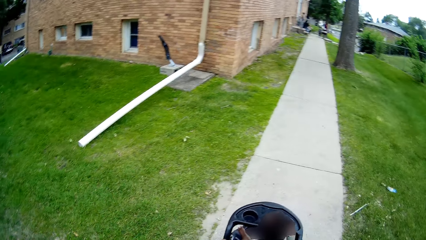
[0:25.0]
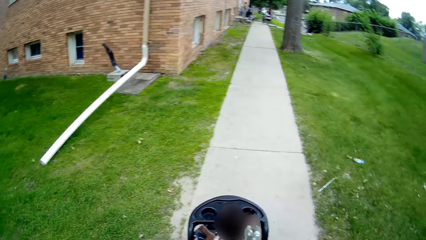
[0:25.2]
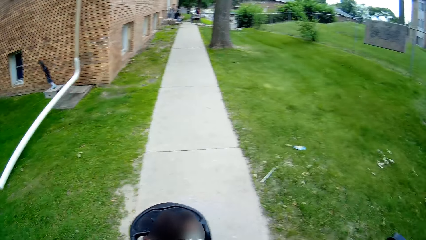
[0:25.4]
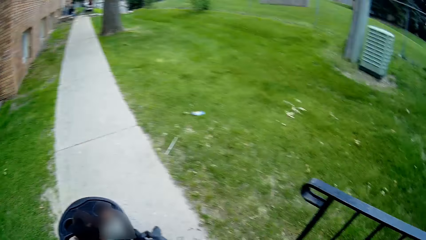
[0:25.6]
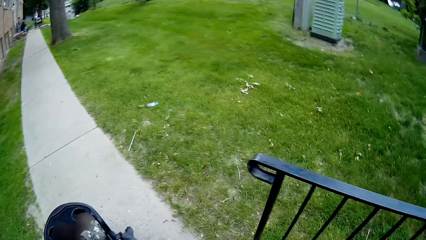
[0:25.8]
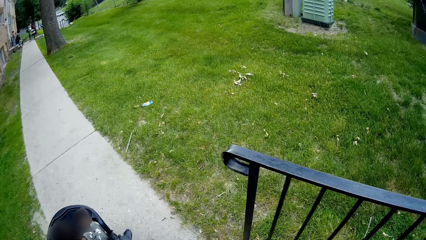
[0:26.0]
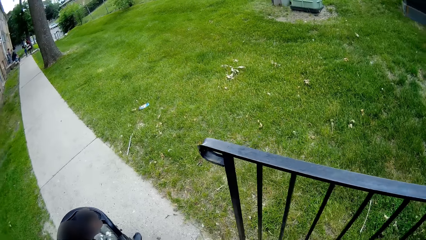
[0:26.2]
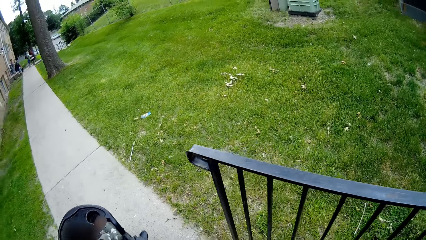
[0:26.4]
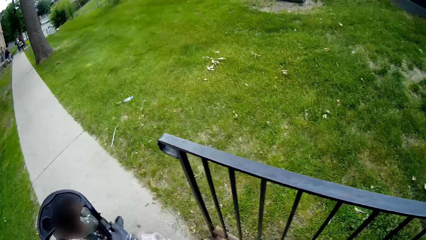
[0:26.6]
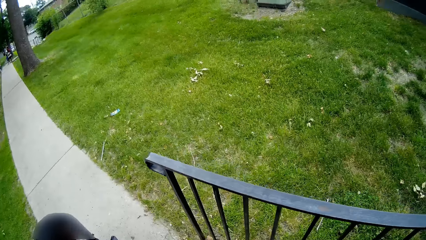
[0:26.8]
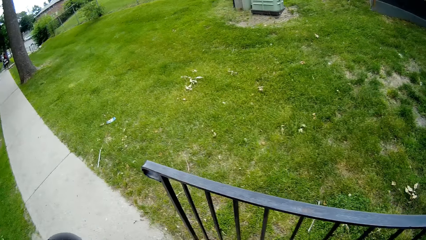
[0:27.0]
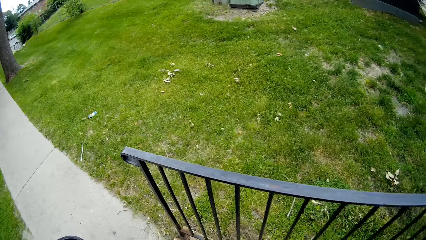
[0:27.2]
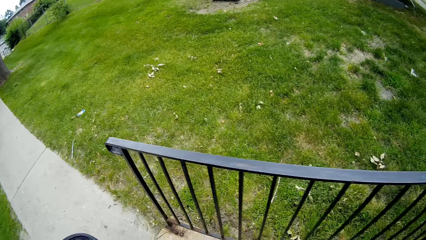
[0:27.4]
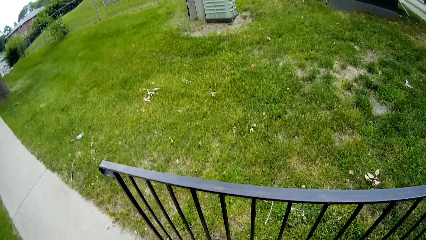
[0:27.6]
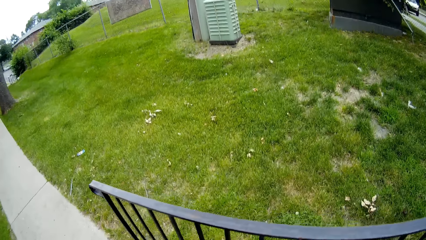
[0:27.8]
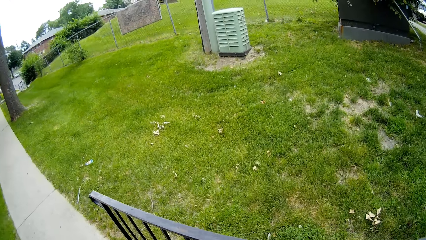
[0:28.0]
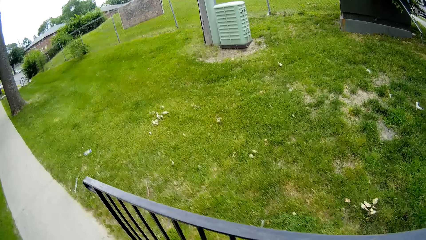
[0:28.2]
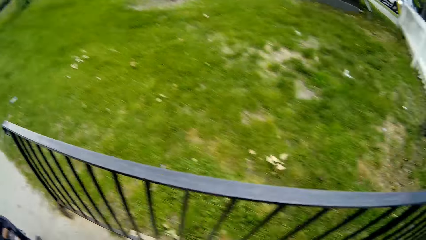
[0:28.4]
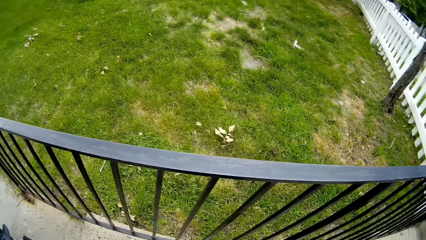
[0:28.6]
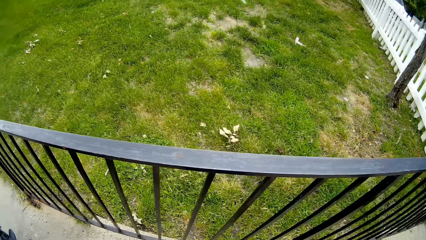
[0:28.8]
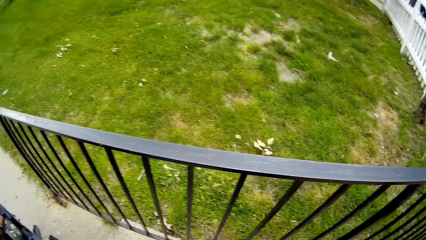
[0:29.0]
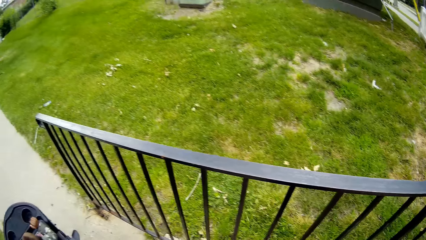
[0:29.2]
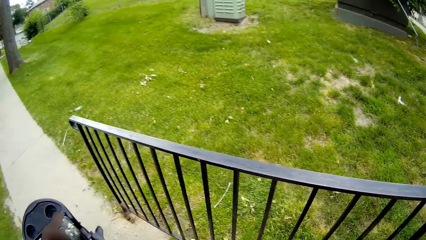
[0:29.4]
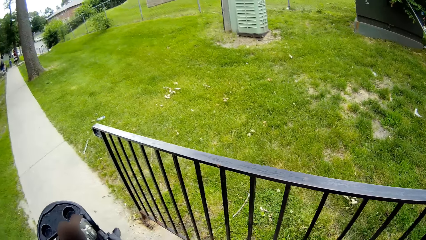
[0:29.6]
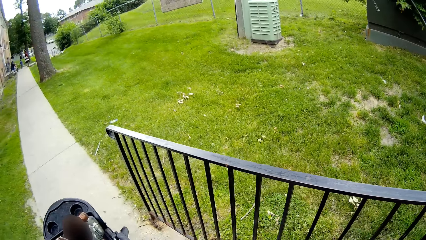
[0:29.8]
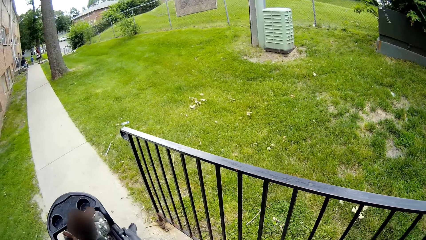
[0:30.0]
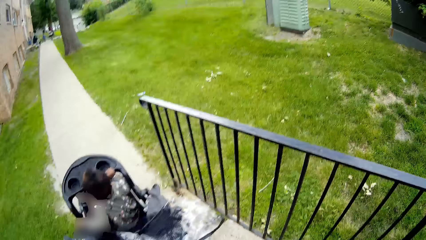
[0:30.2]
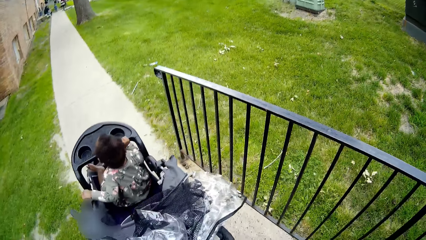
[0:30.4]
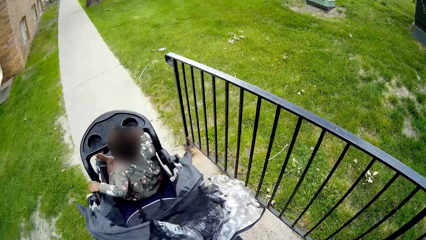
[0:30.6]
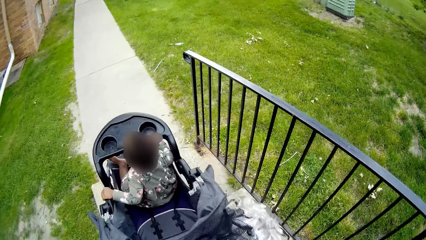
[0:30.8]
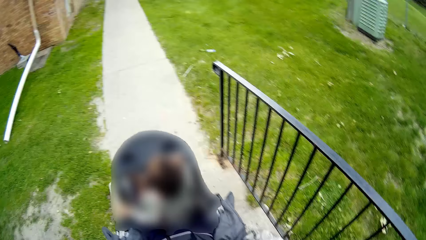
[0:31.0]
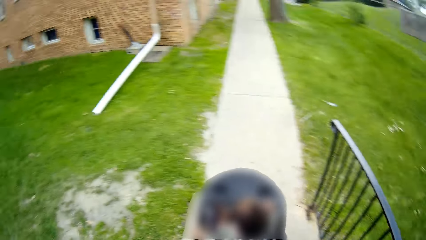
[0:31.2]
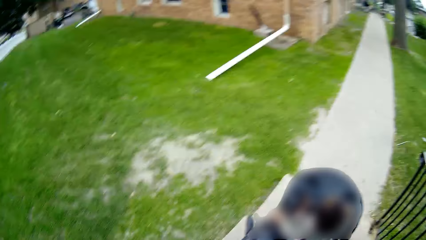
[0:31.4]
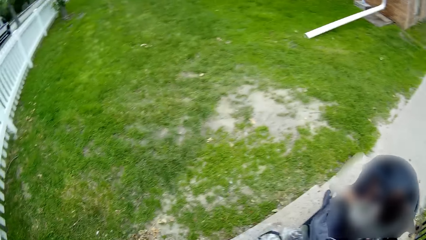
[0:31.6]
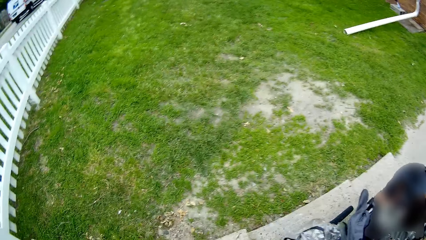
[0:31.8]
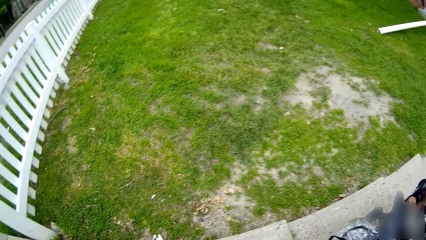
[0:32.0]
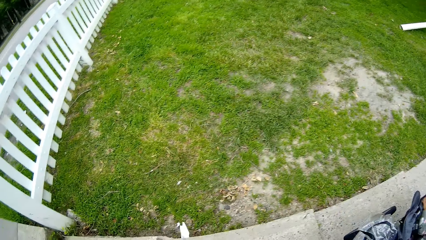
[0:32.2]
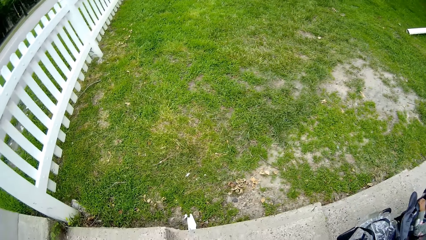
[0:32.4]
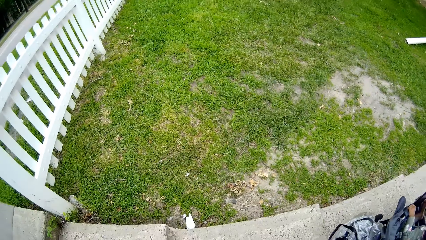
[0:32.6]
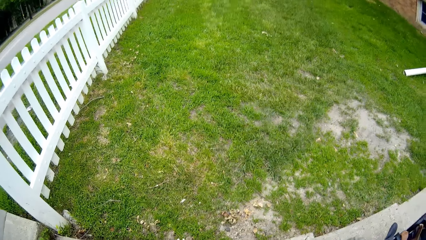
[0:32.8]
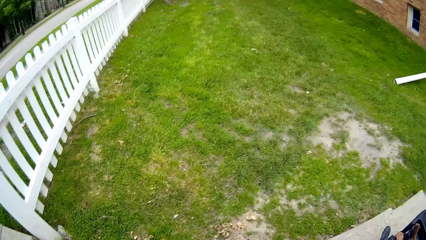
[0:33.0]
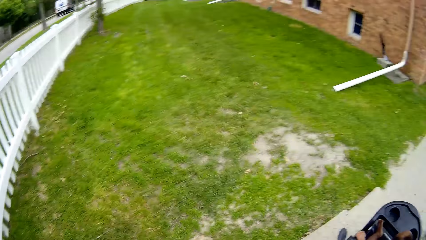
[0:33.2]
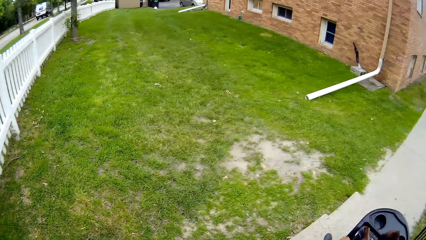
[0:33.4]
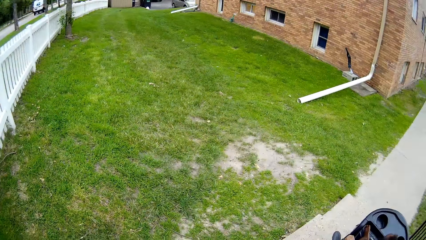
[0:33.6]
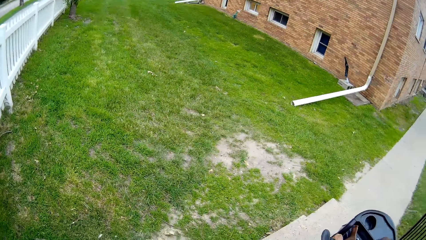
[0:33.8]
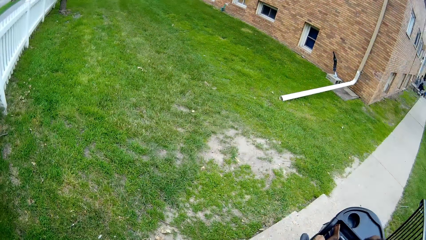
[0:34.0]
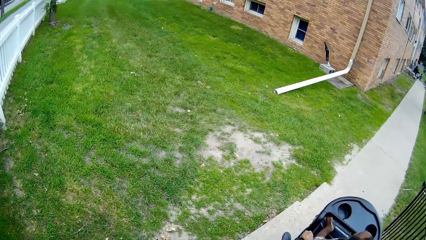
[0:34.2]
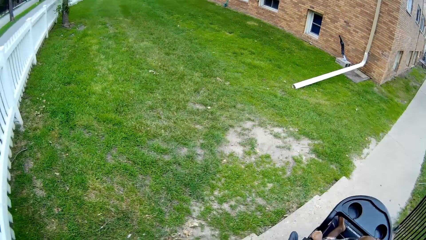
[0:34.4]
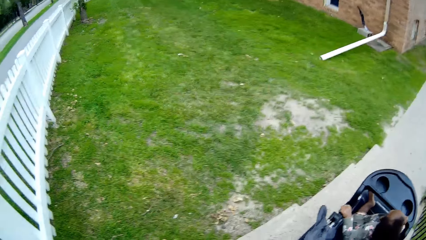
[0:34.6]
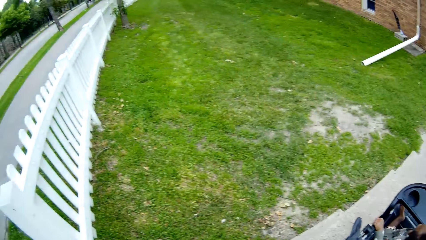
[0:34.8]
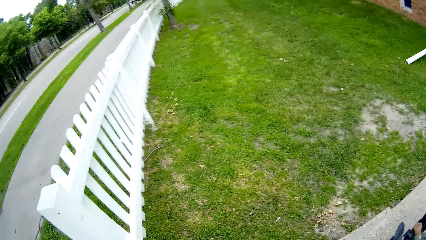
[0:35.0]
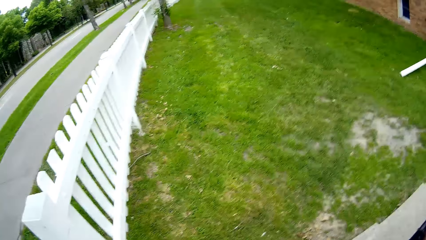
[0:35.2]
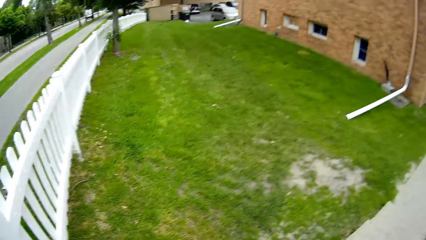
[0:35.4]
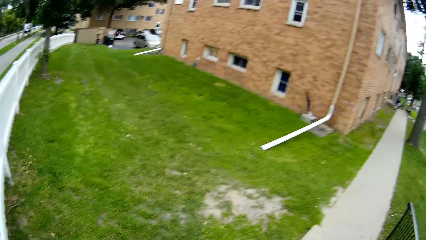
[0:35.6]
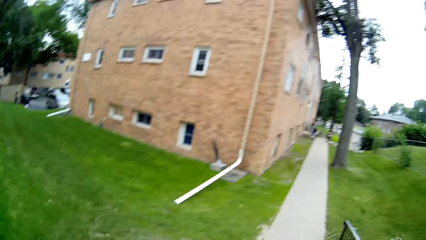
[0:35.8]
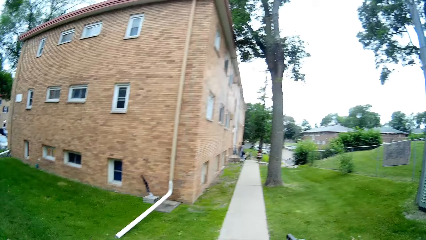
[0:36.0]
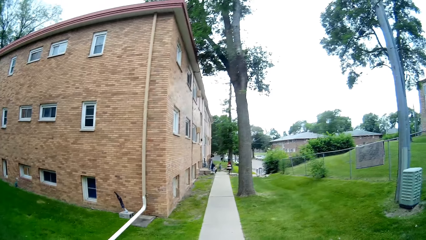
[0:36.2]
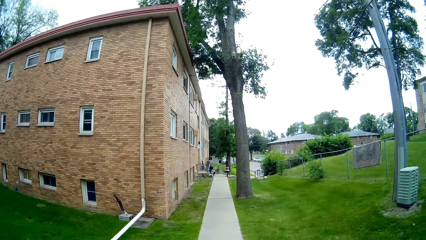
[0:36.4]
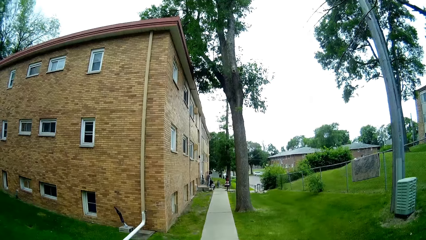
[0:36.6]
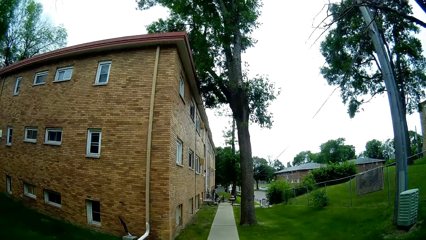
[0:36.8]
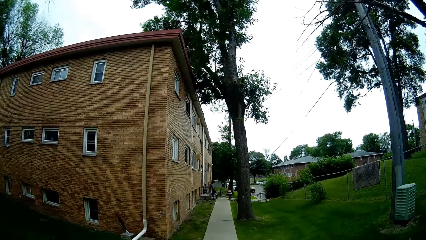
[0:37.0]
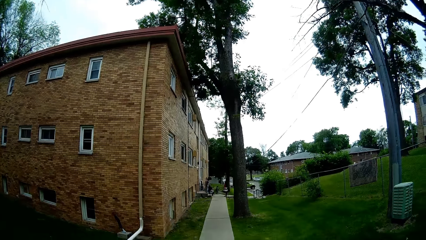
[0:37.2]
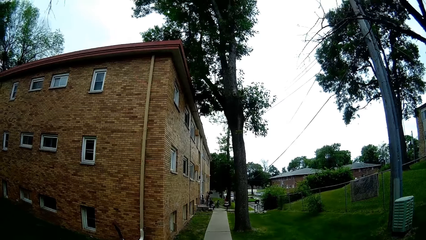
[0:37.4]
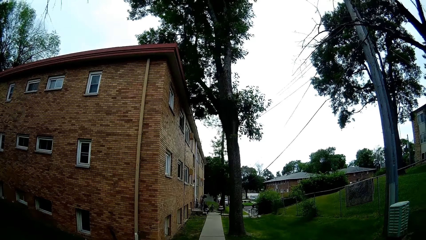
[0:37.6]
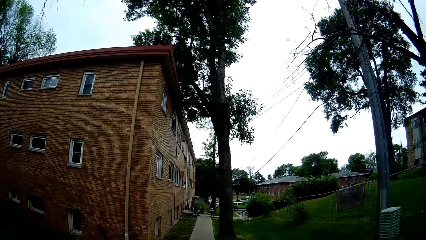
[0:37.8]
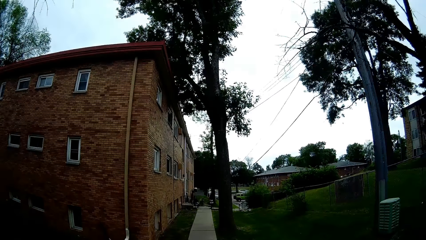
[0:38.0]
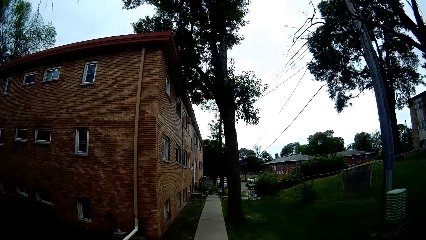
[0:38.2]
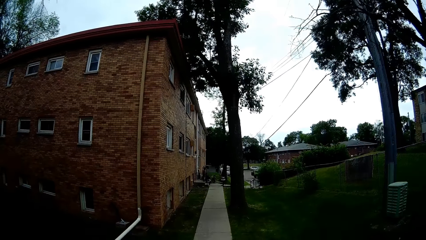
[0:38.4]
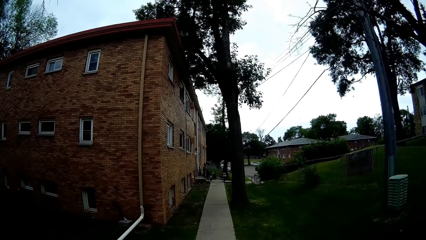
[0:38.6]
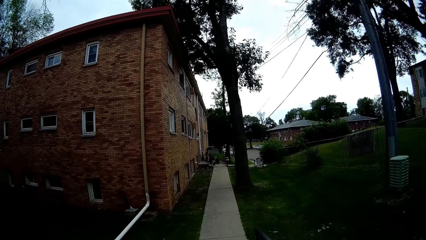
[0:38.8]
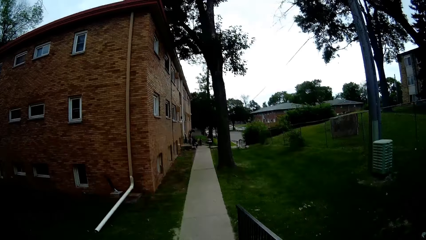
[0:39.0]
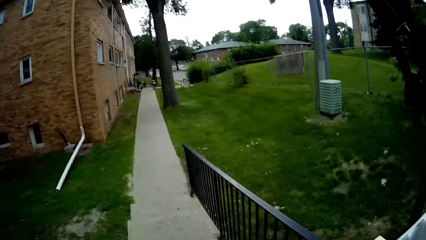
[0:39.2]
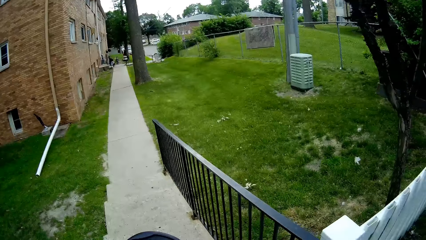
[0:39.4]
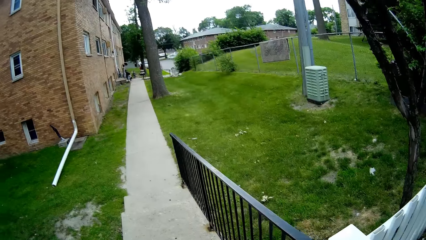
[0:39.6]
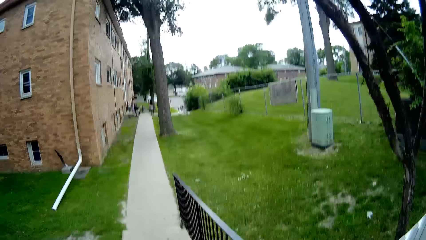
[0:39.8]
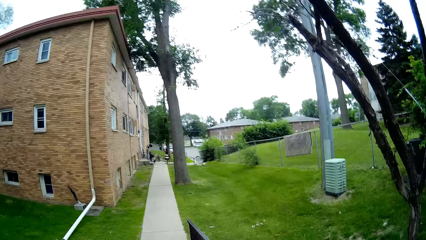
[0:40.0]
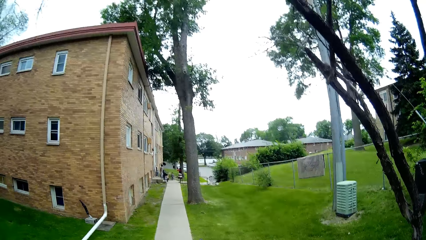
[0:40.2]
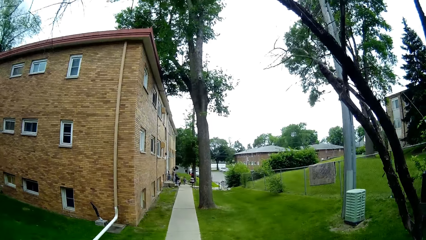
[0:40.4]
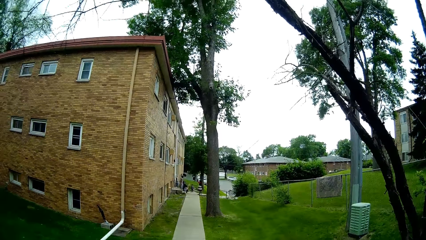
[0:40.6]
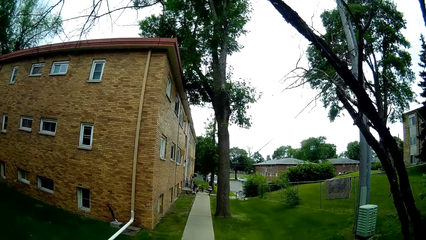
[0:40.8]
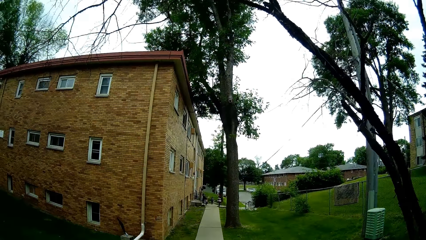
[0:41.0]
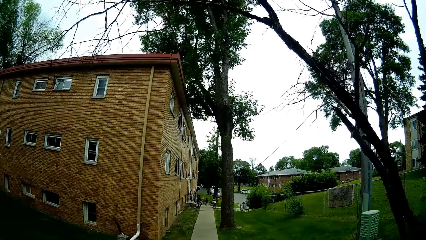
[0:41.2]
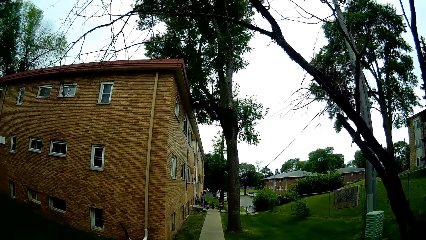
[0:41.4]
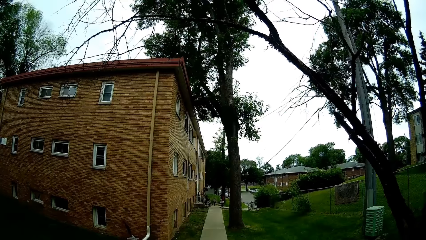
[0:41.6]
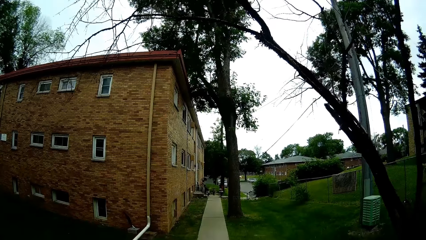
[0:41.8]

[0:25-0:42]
The camera wearer pushes the child's trolley up a staircase. They pull the baby in the baby stroller up the stairs.
